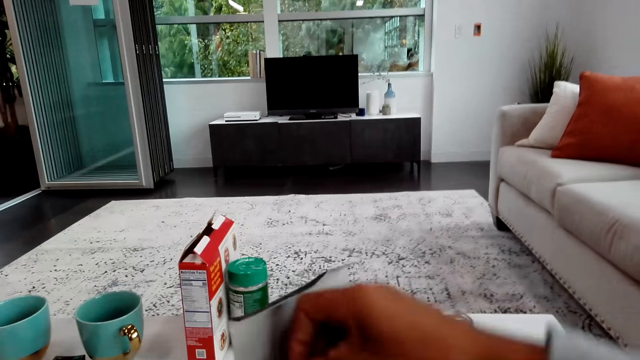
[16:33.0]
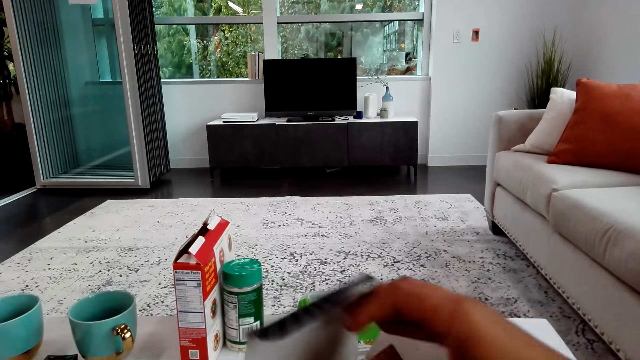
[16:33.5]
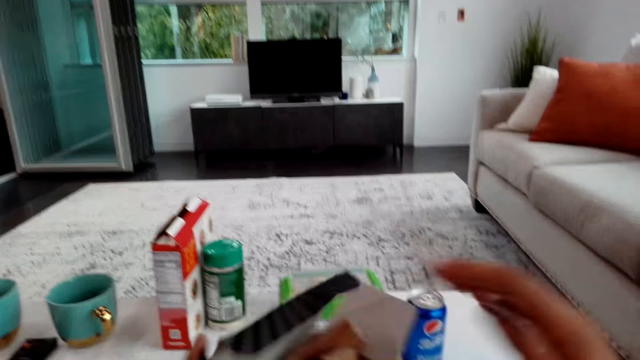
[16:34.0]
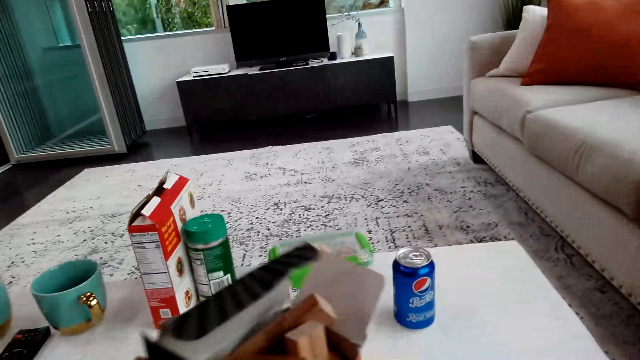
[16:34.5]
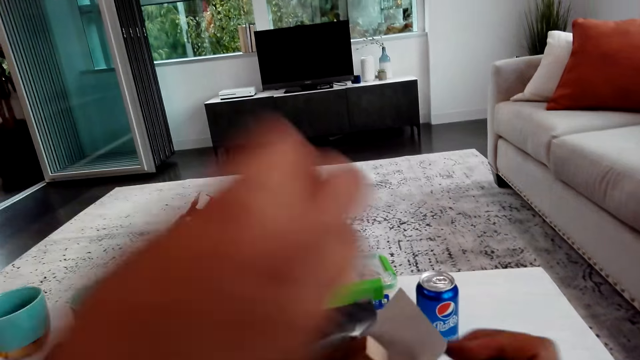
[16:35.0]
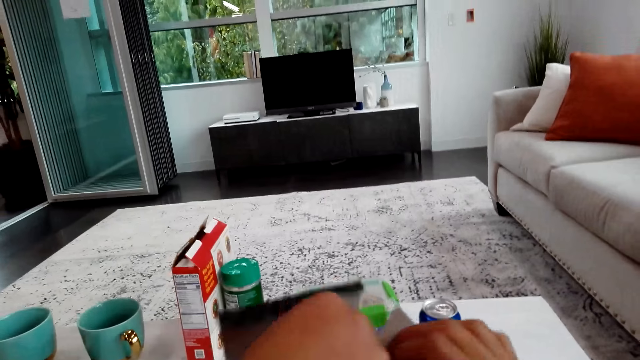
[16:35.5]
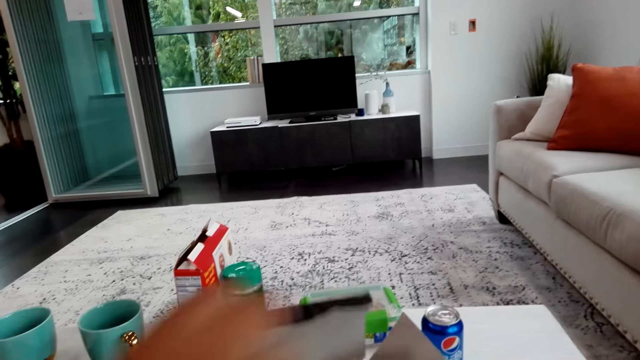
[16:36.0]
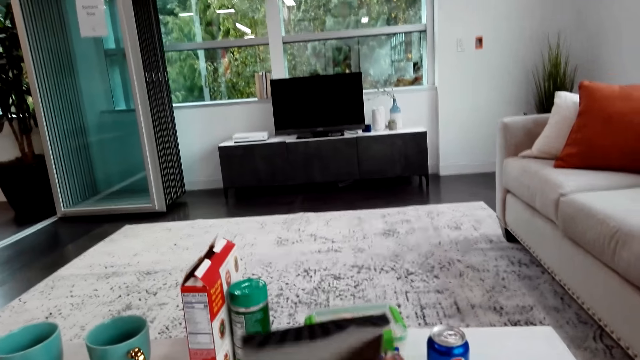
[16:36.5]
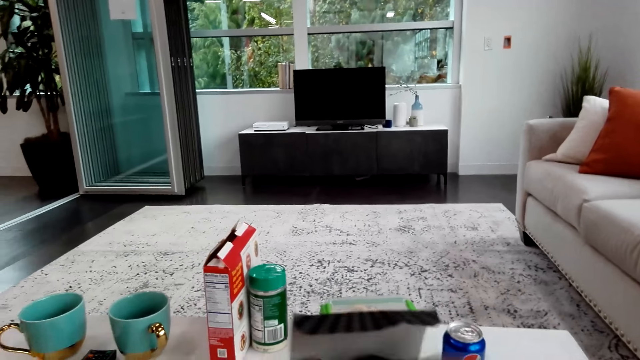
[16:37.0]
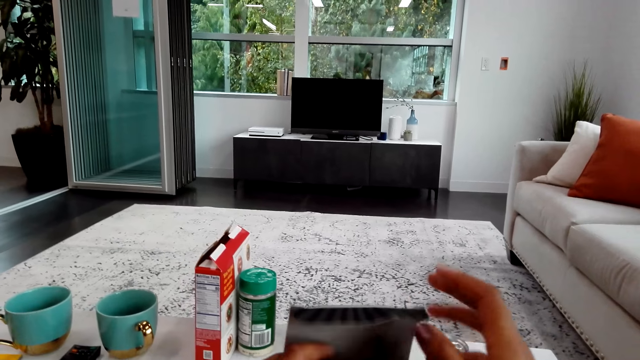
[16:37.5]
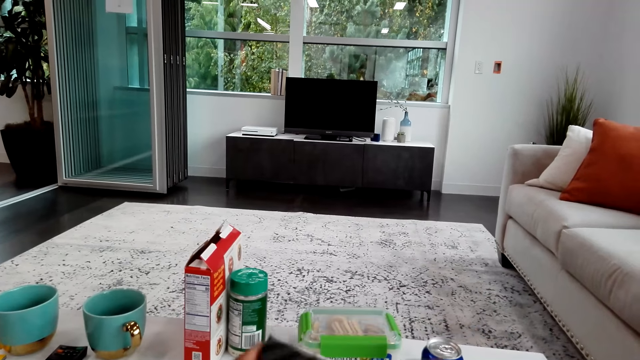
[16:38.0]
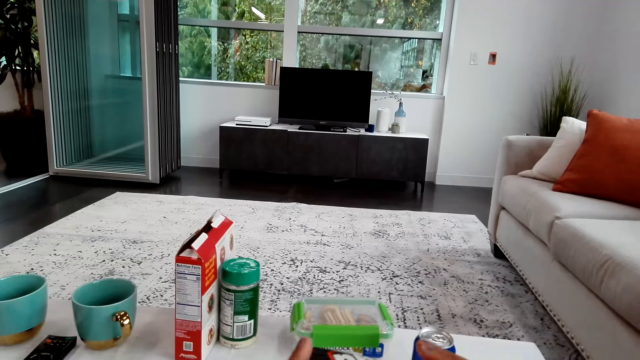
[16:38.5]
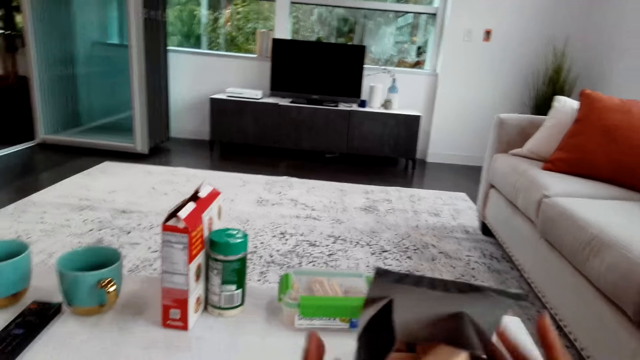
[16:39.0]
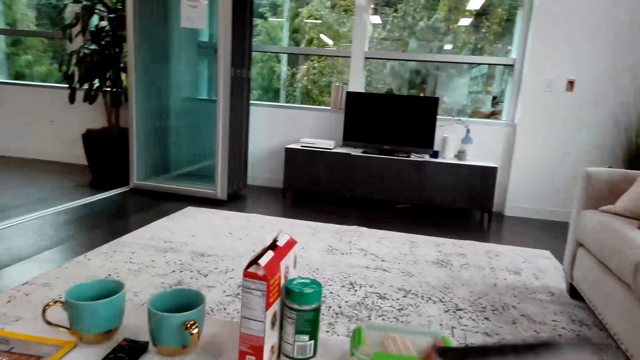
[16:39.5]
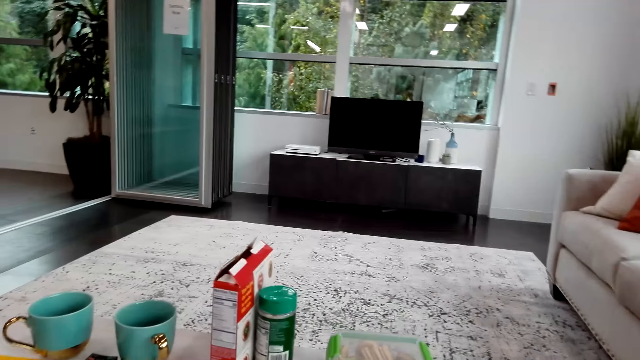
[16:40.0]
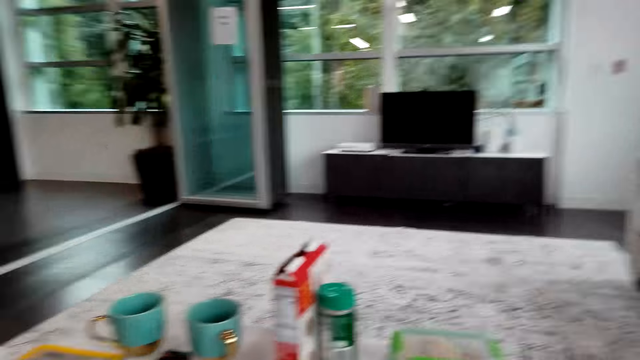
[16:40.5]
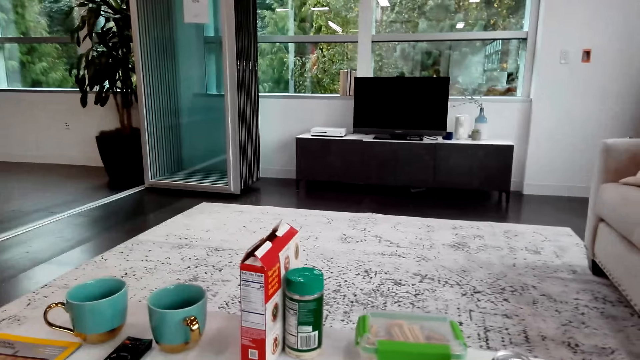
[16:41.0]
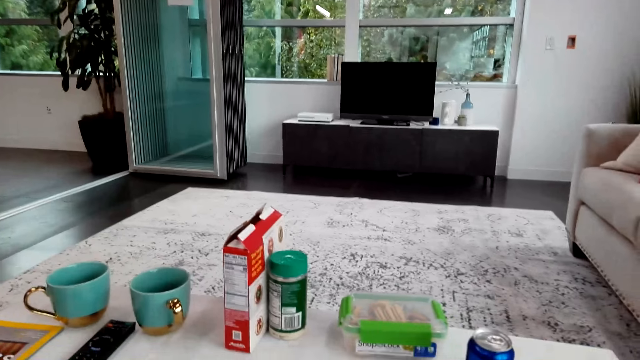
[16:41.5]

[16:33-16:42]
A man puts blocks in a box.

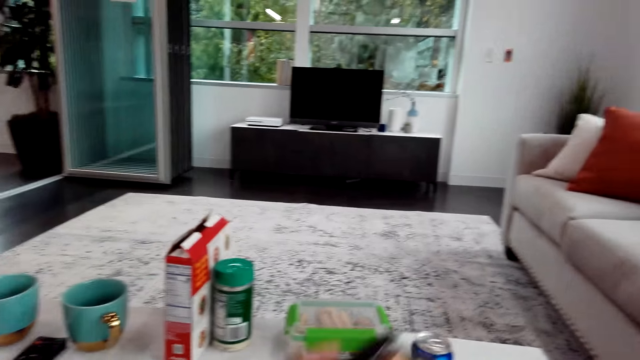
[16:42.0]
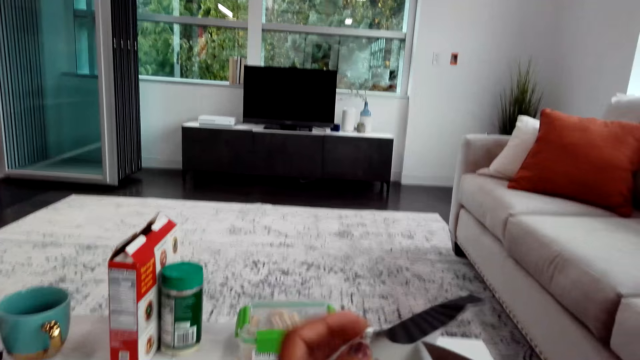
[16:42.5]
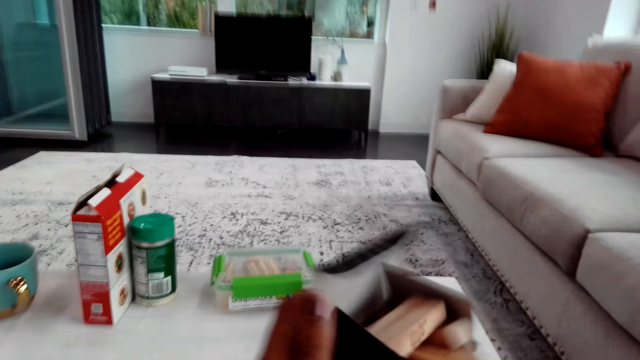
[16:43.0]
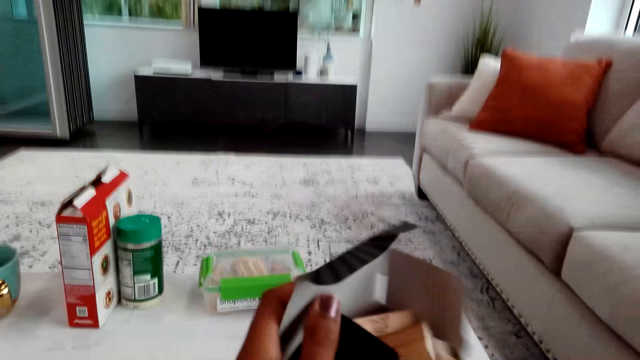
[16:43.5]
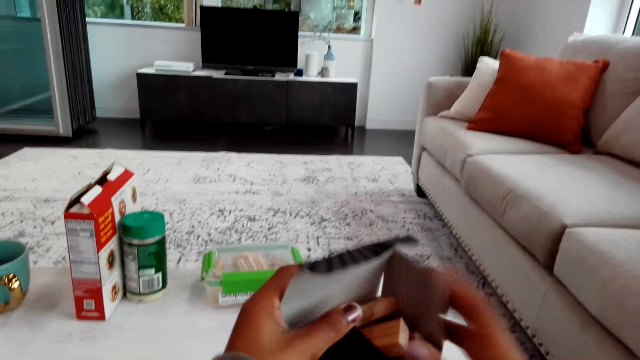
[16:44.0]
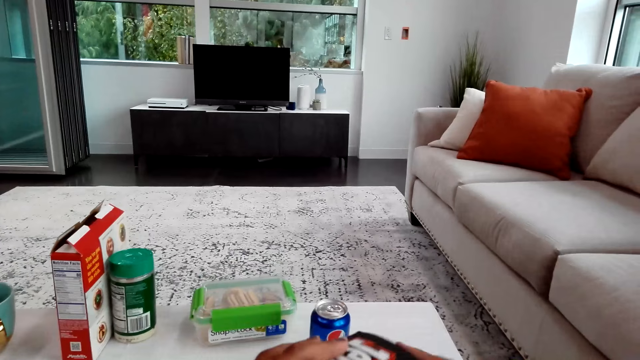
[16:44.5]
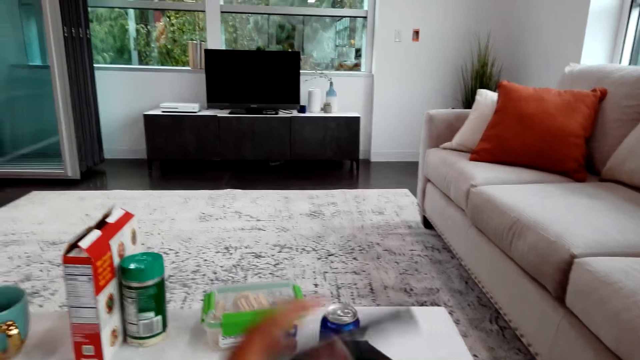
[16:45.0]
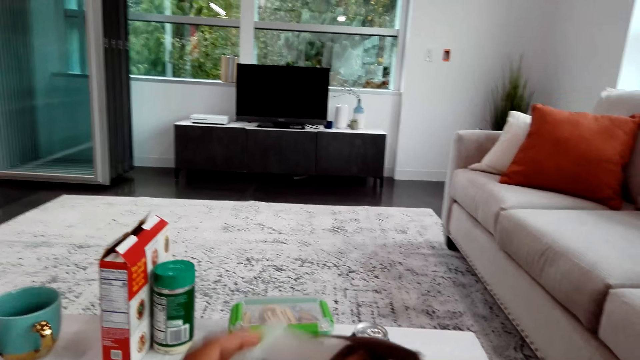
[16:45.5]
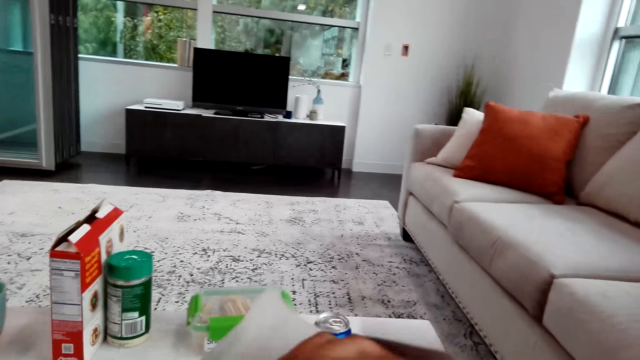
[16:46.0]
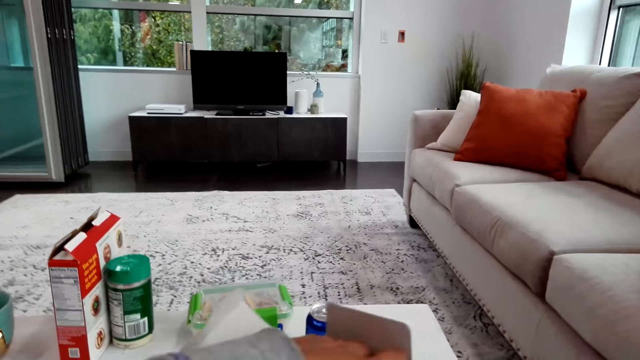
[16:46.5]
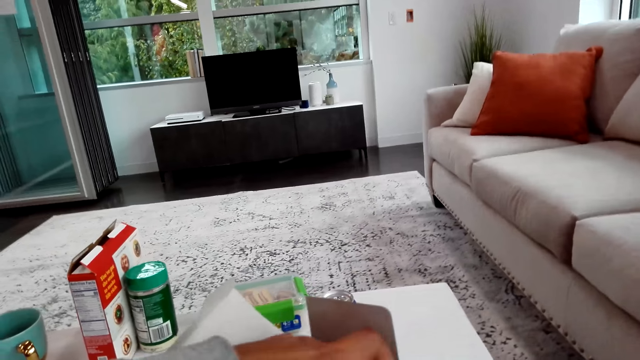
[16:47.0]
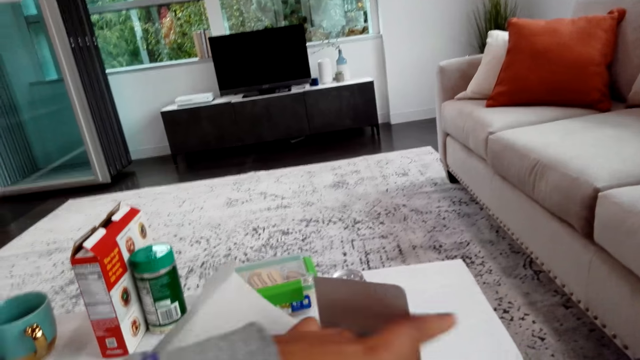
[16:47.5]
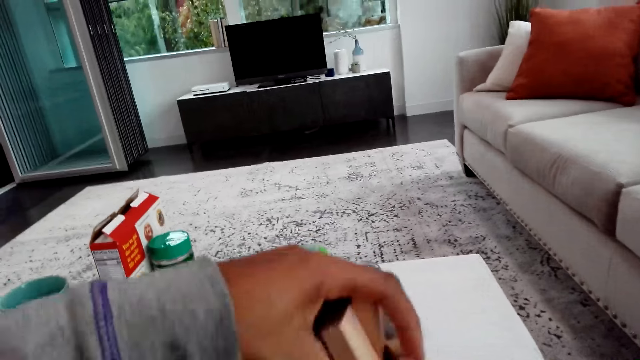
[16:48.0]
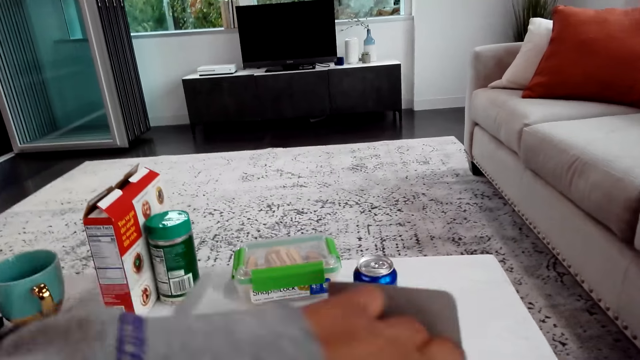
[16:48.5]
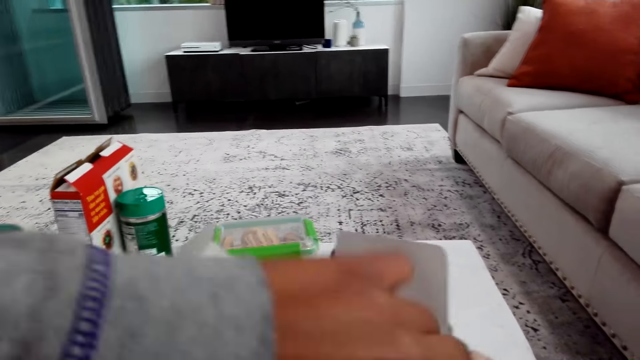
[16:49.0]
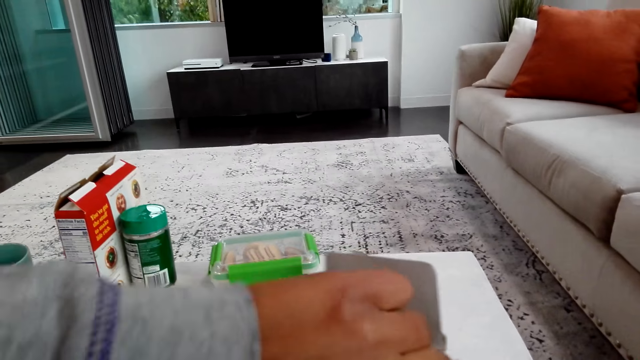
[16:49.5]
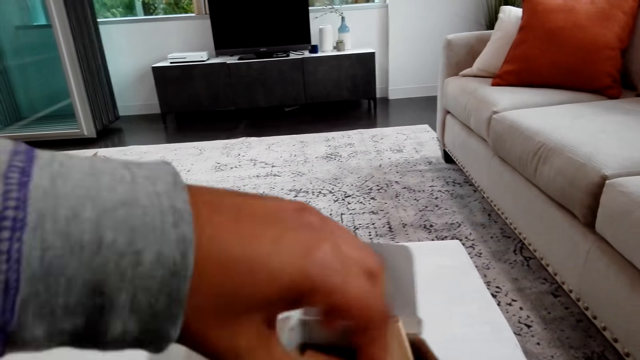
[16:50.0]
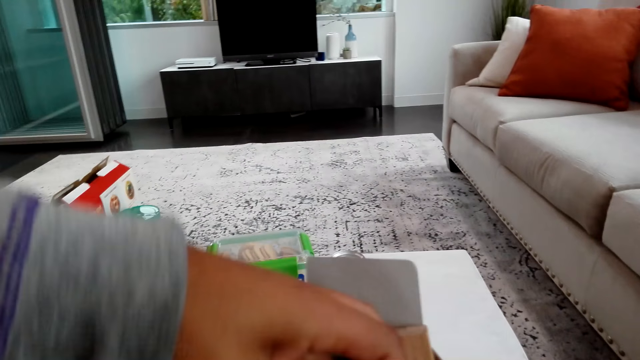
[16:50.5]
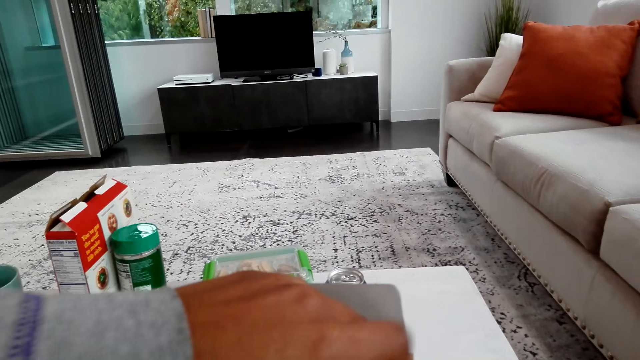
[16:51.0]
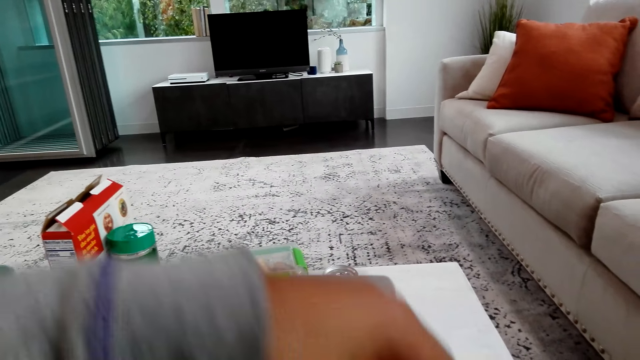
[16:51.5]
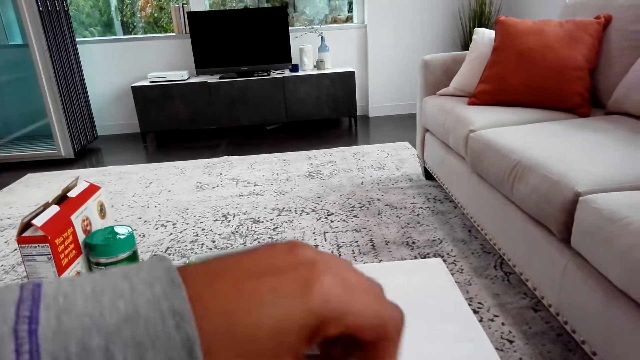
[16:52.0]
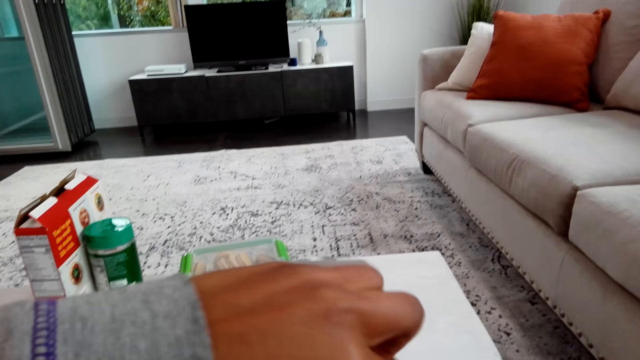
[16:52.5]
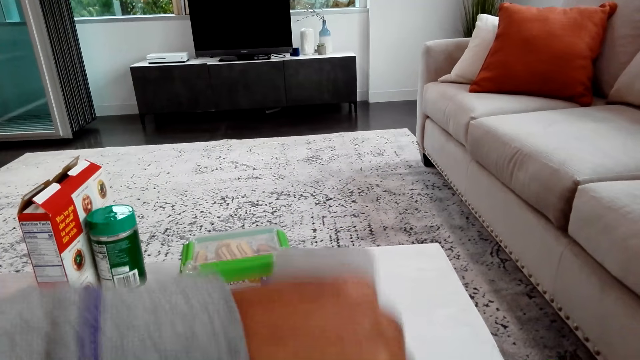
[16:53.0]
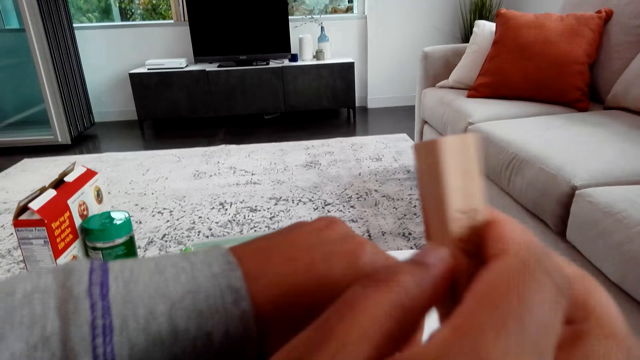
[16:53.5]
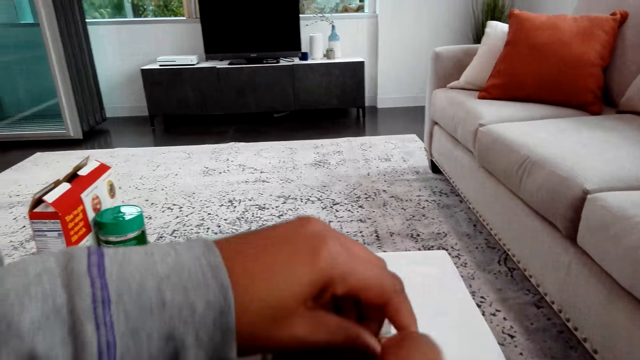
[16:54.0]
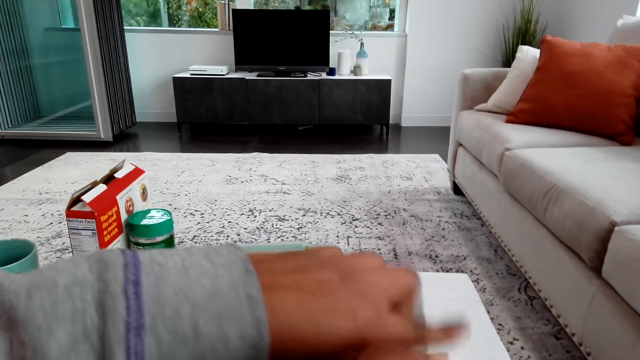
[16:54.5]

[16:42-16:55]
The camera wearer shakes a box. They arrange wood blocks in the box.
